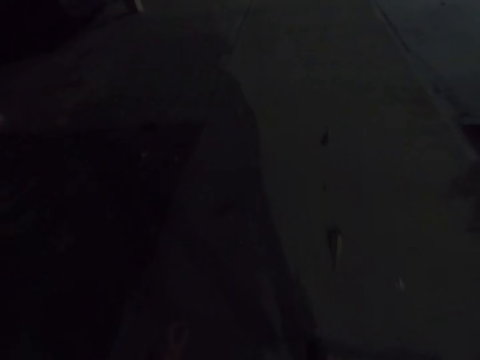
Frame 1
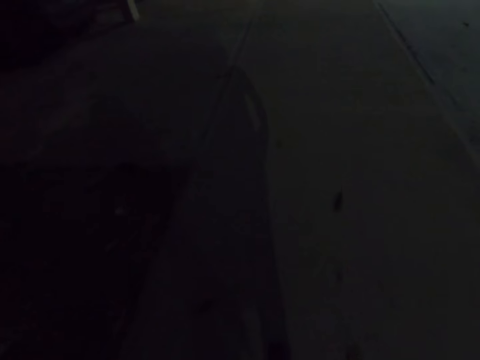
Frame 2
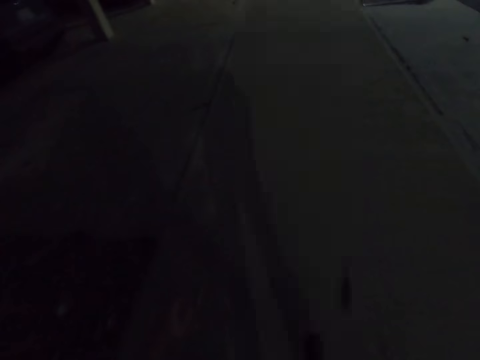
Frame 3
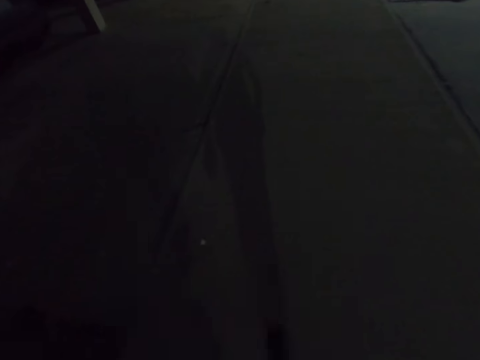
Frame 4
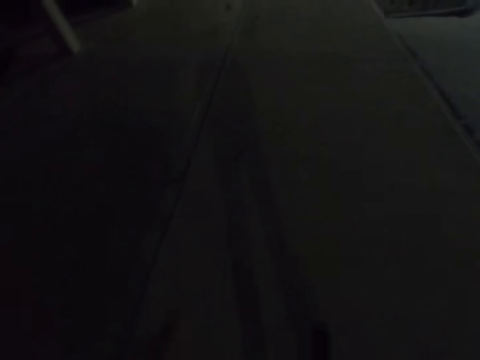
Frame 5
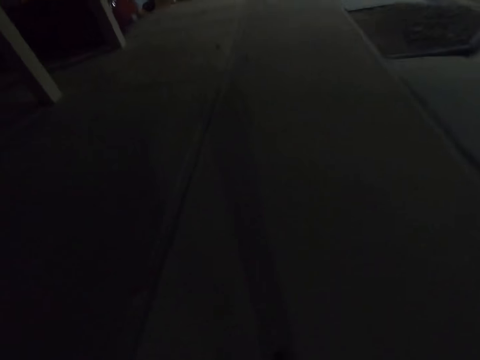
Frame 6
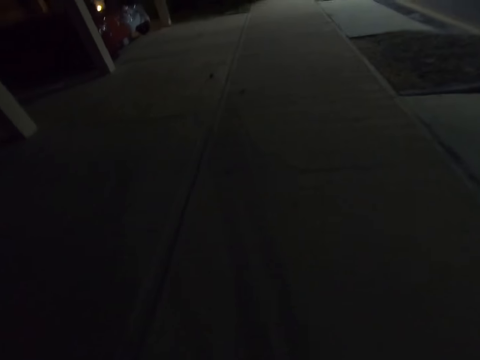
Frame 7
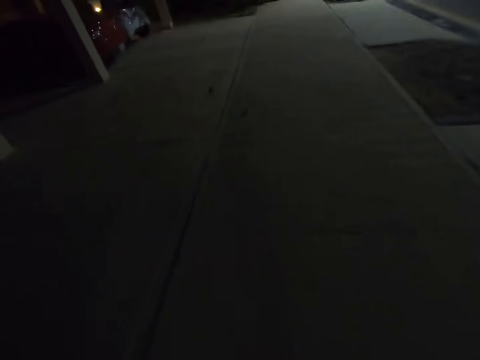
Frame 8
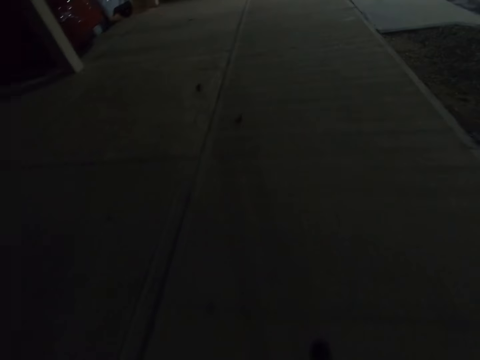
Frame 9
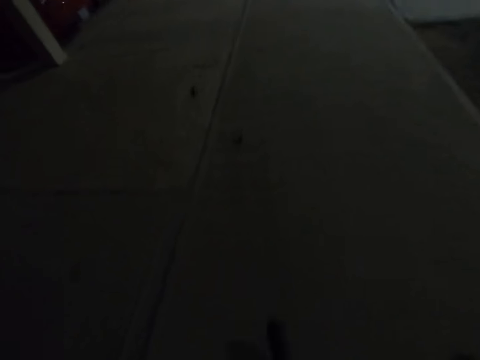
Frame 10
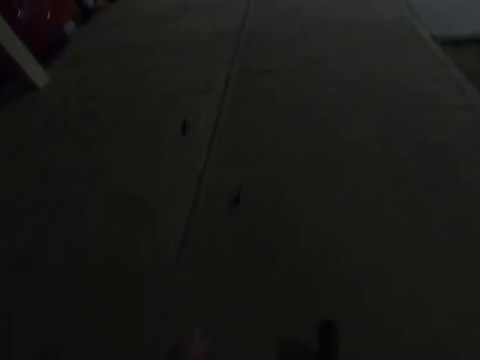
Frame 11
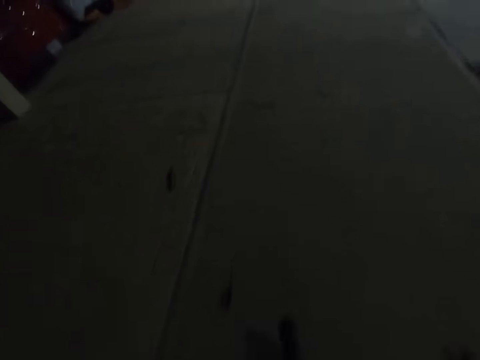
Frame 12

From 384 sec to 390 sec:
The camera wearer puts the phone in his pocket with his right hand.

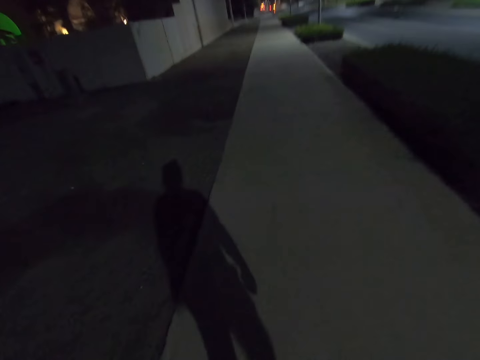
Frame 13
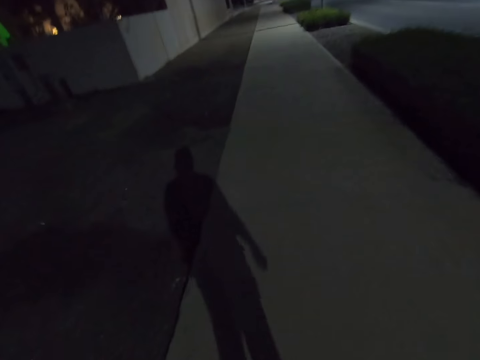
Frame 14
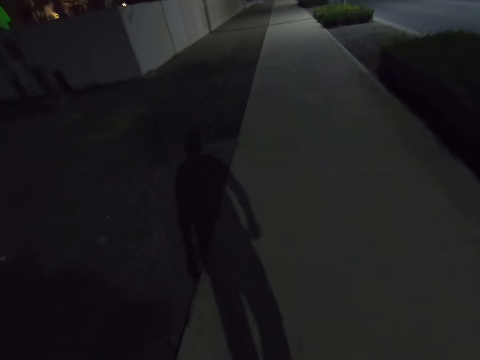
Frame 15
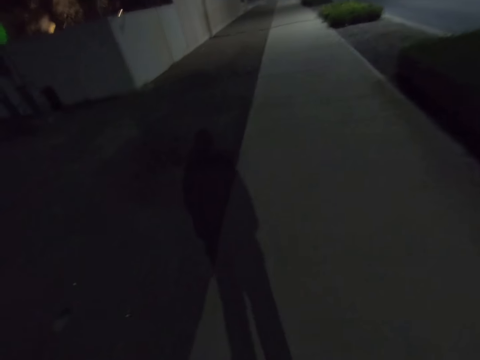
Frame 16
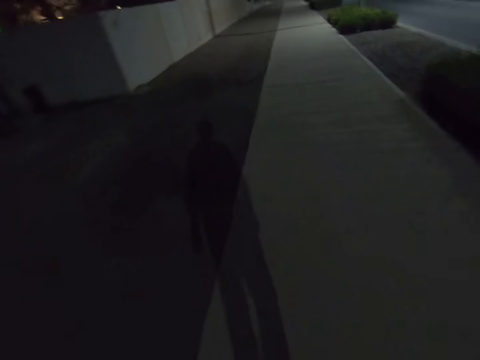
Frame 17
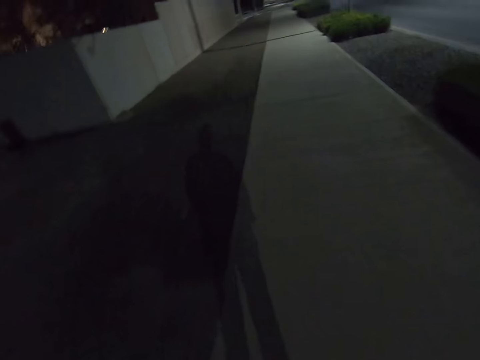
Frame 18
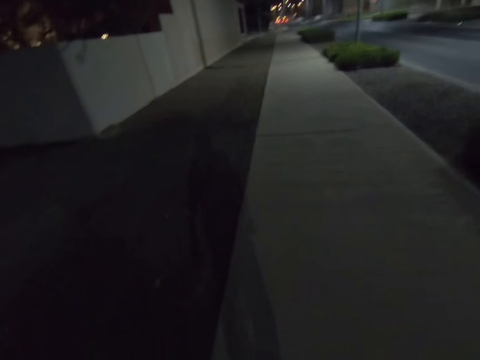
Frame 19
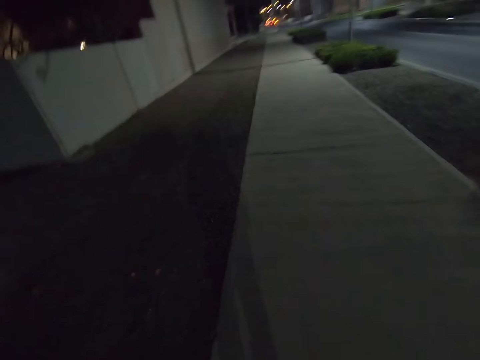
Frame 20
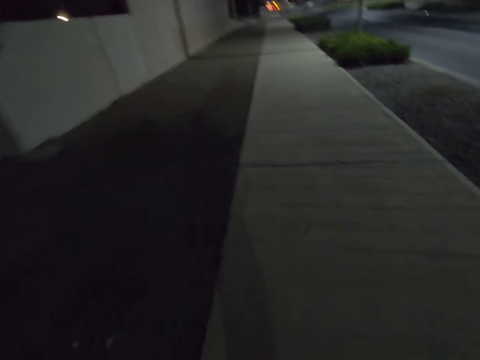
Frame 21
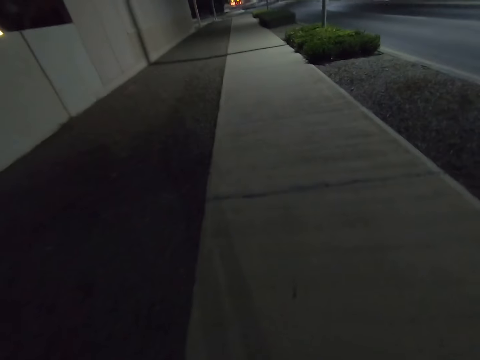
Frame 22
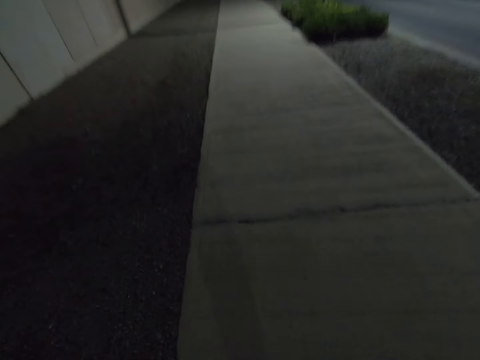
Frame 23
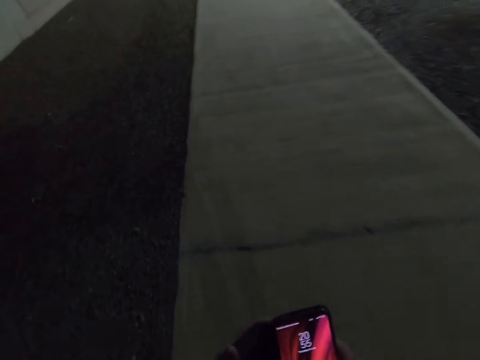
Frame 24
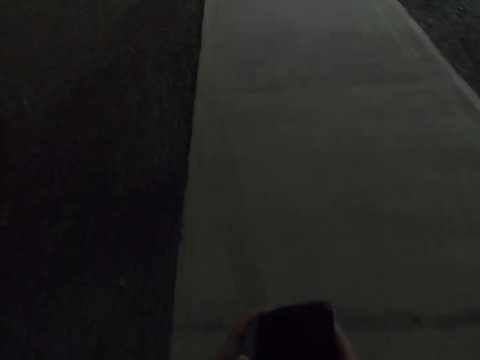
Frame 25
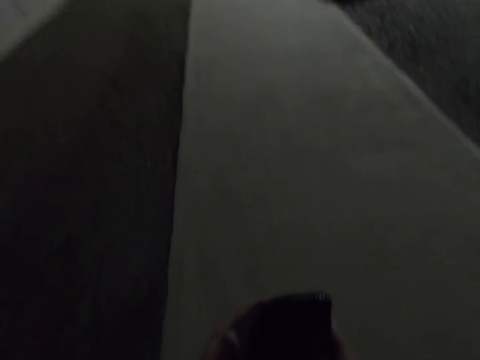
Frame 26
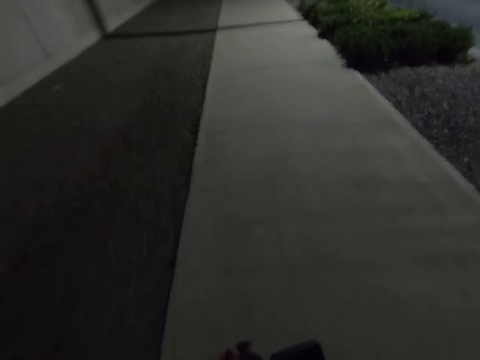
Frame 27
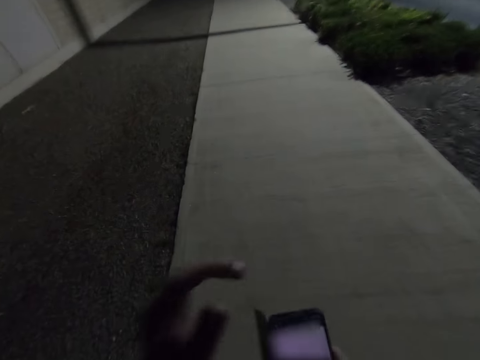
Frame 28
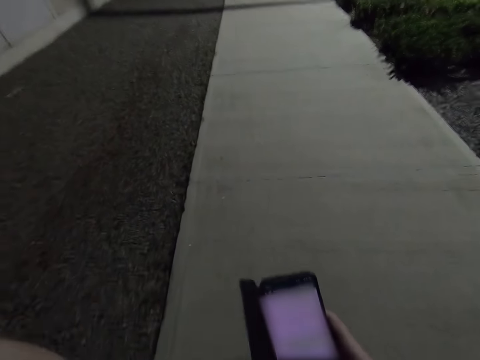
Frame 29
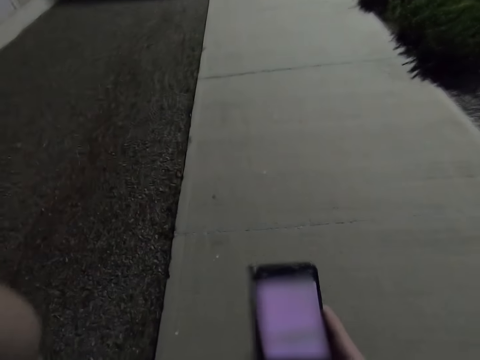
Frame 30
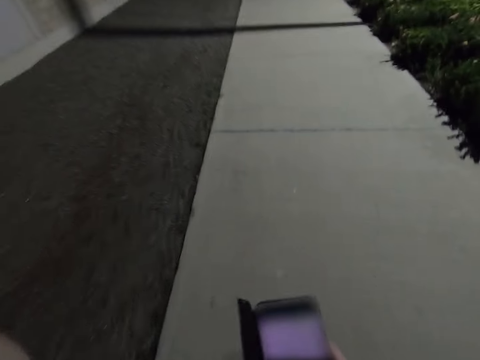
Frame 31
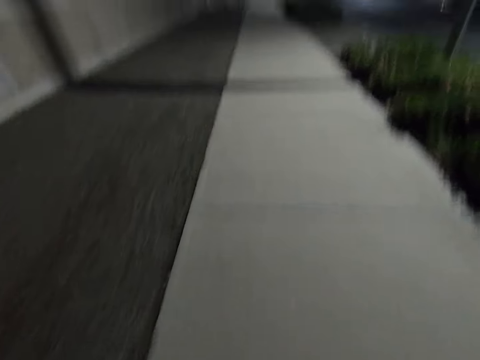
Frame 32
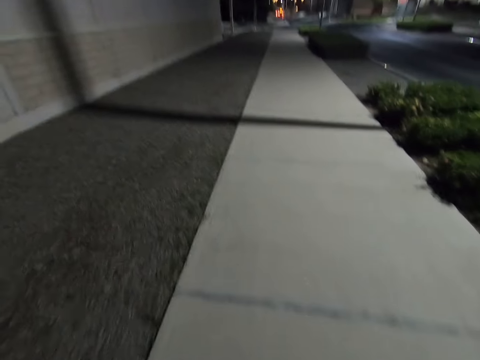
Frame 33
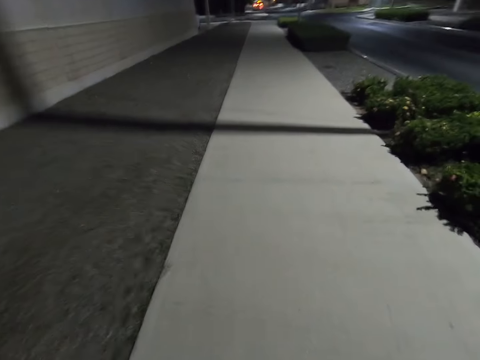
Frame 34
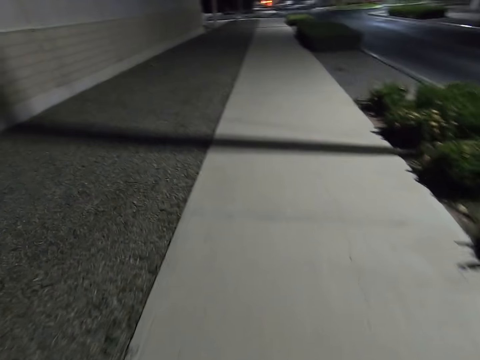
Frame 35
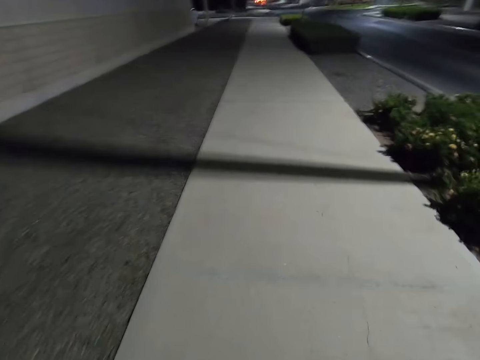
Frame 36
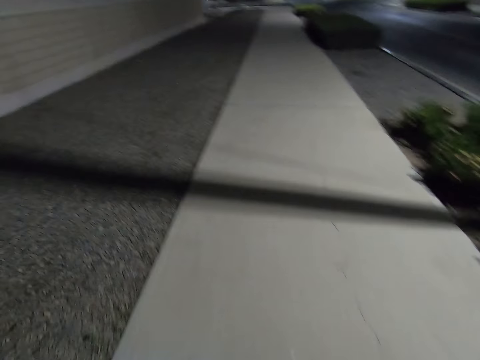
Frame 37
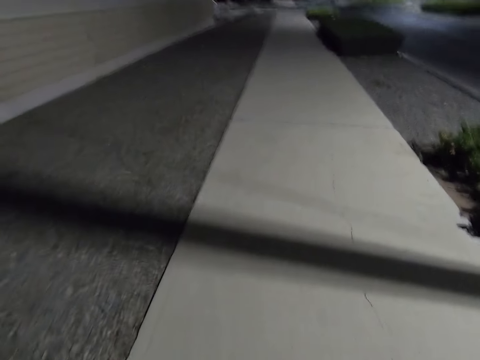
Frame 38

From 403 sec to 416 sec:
The camera wearer picks the phone from his pocket with his right hand. He holds the phone with both hands. He adjusts his camera with his left hand. He picks the mobile phone.

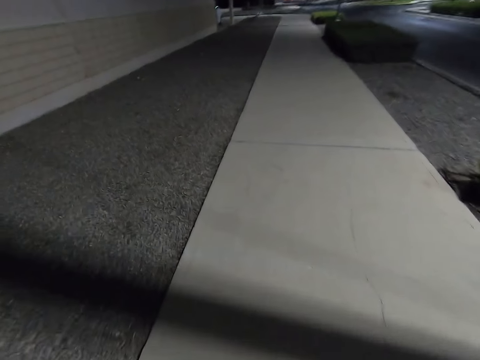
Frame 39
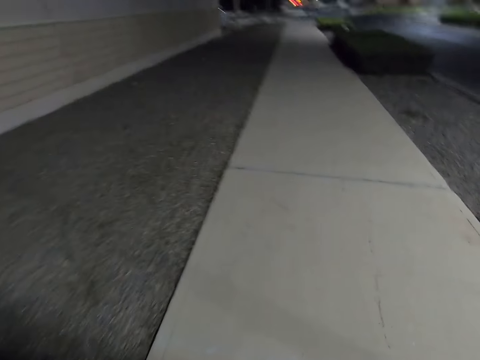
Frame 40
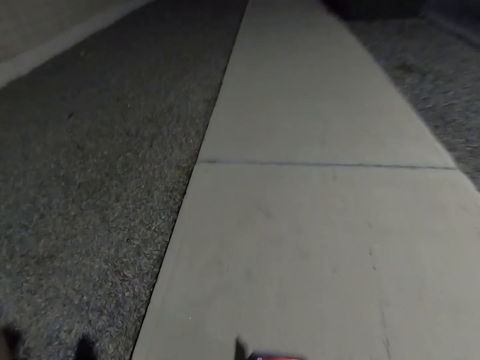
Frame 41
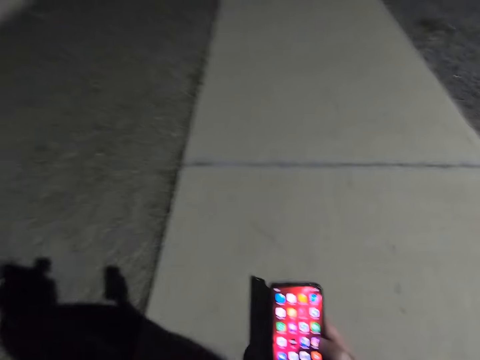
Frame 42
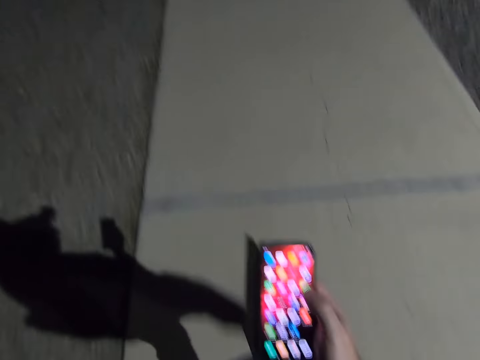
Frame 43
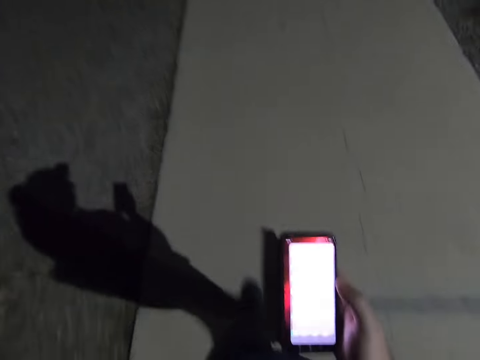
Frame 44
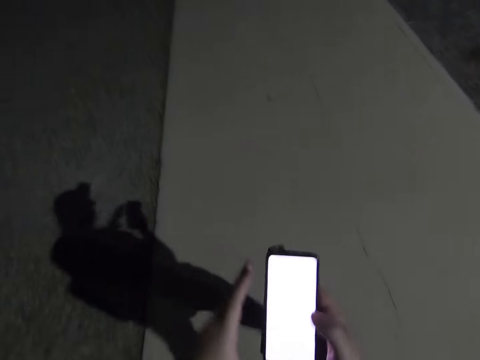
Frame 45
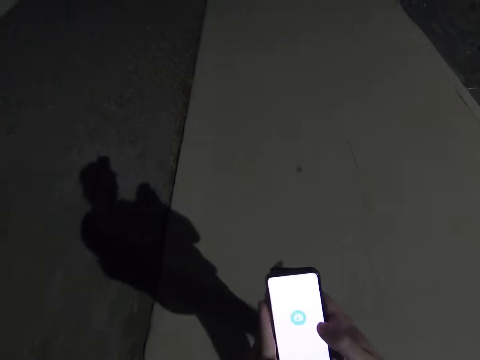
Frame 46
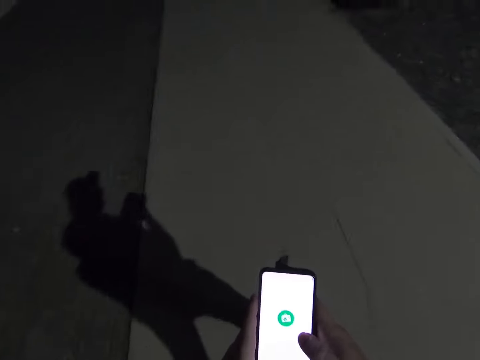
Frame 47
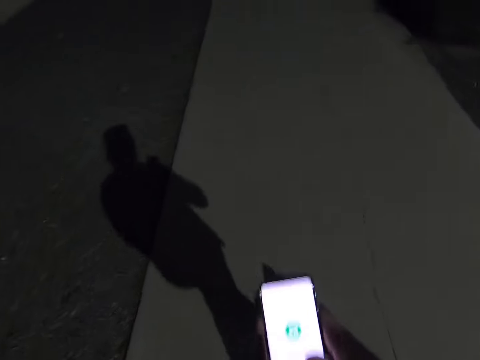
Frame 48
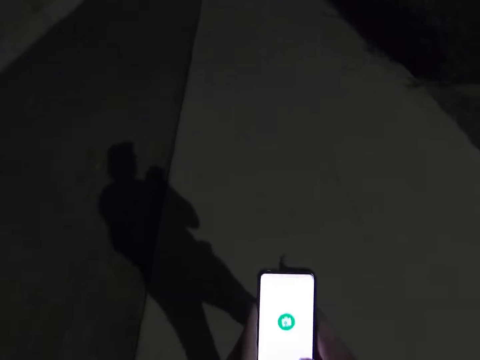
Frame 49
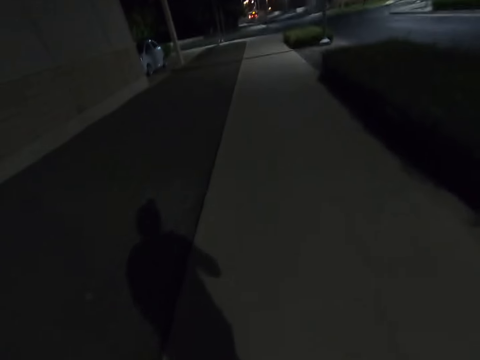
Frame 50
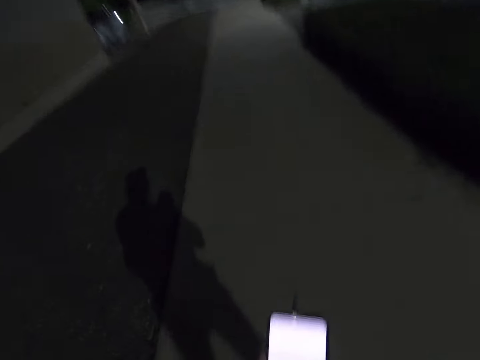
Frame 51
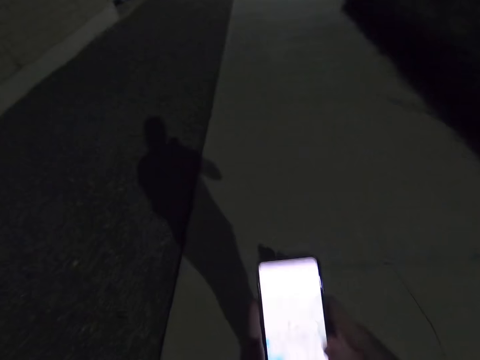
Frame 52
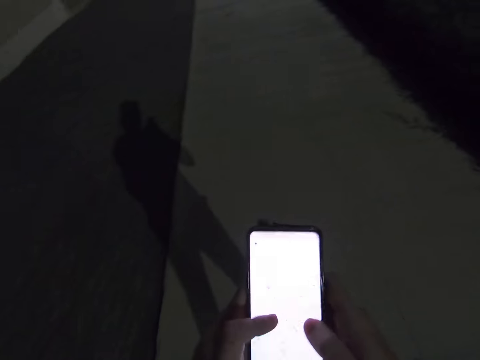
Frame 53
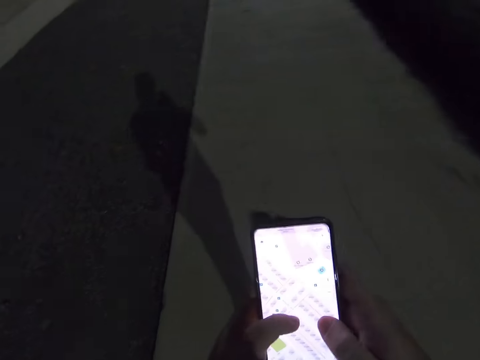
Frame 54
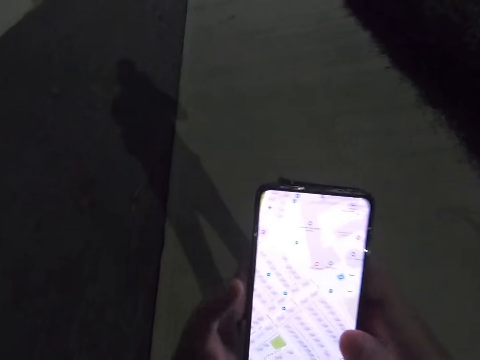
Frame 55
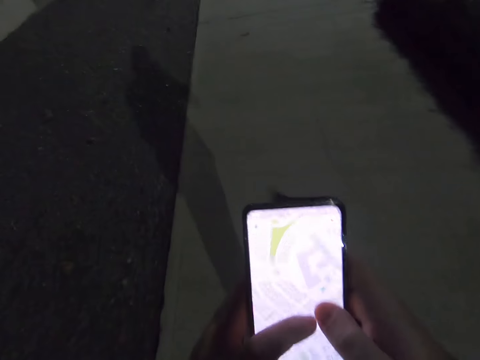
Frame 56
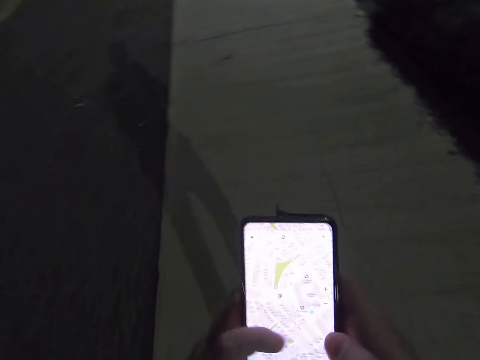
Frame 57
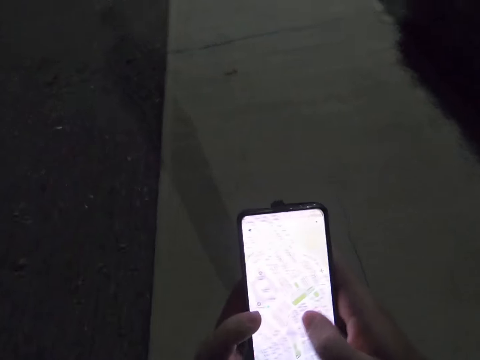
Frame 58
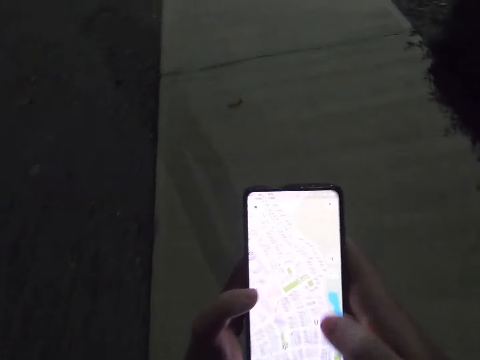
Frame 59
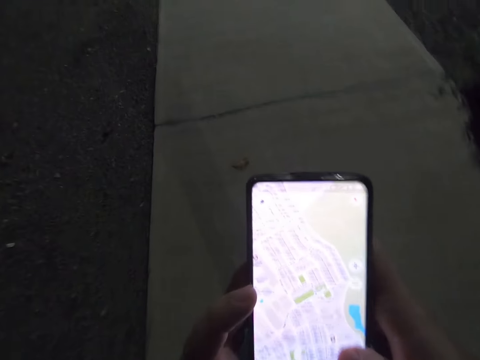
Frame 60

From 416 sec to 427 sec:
The camera wearer uses the phone with both hands.
